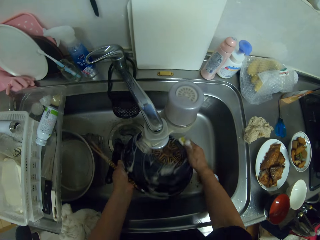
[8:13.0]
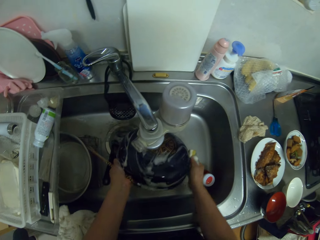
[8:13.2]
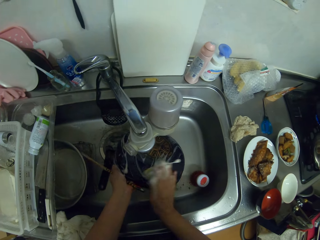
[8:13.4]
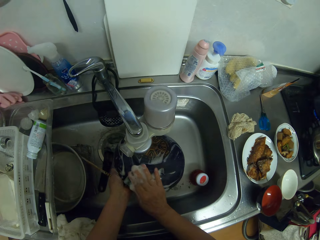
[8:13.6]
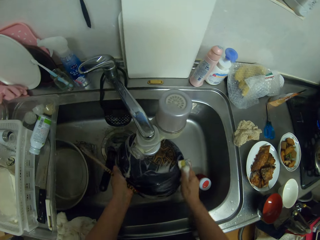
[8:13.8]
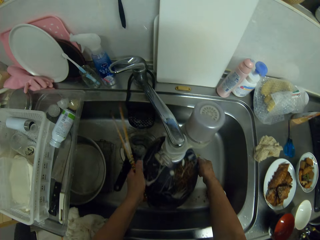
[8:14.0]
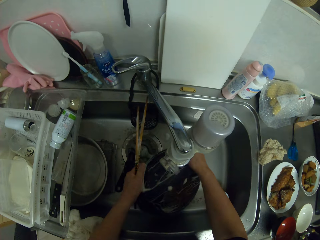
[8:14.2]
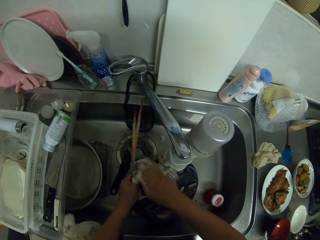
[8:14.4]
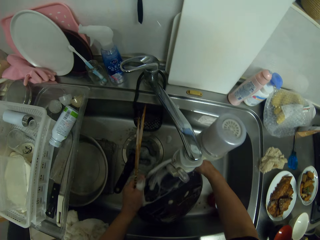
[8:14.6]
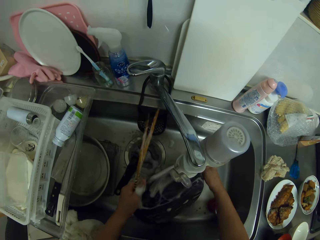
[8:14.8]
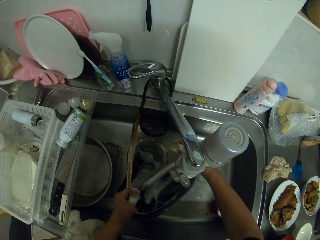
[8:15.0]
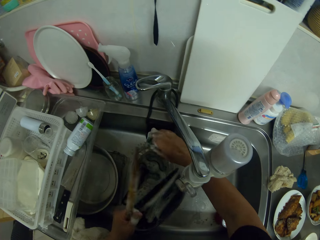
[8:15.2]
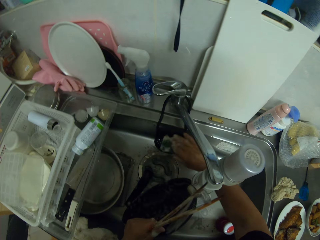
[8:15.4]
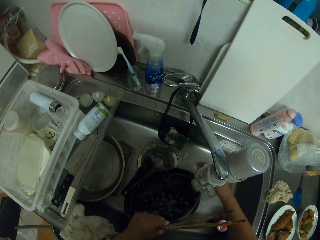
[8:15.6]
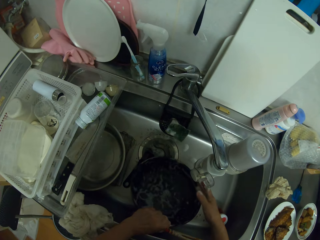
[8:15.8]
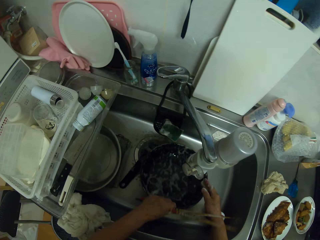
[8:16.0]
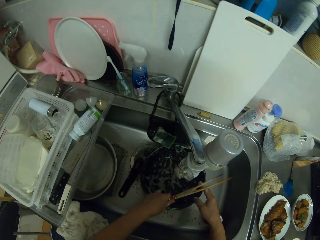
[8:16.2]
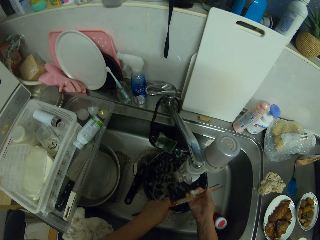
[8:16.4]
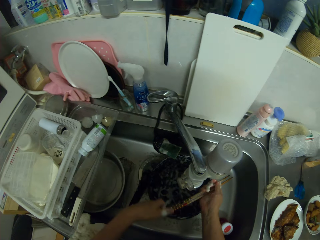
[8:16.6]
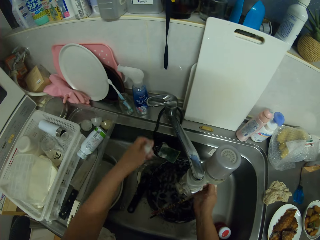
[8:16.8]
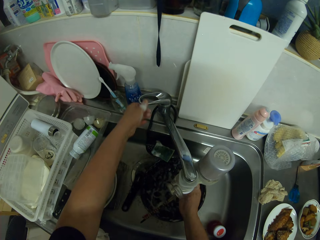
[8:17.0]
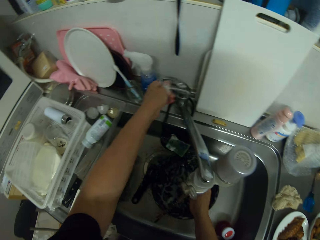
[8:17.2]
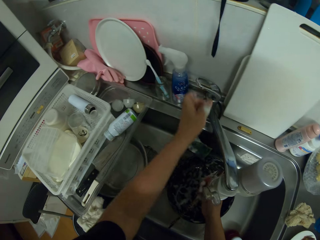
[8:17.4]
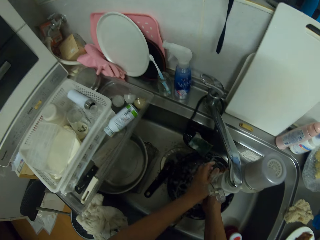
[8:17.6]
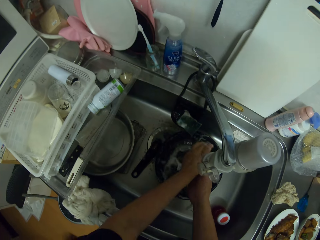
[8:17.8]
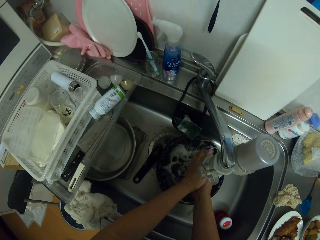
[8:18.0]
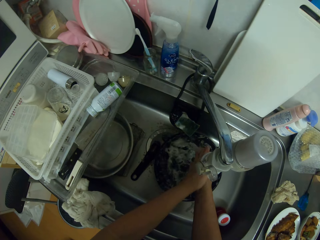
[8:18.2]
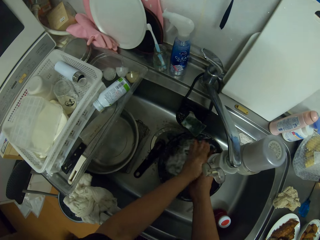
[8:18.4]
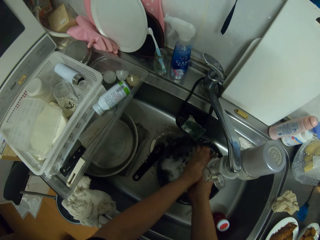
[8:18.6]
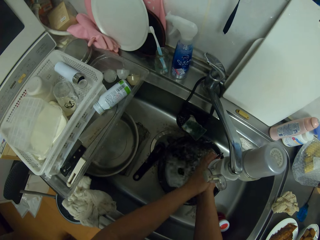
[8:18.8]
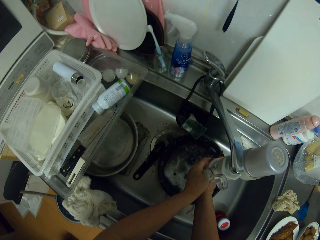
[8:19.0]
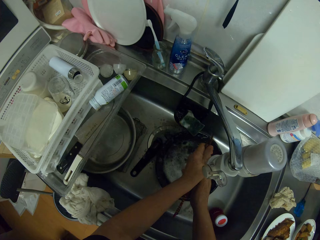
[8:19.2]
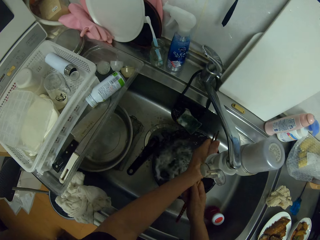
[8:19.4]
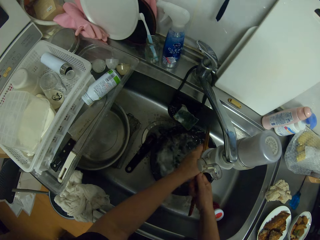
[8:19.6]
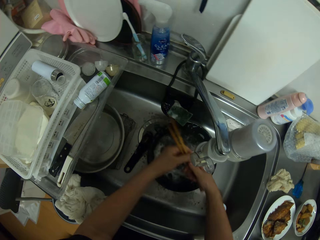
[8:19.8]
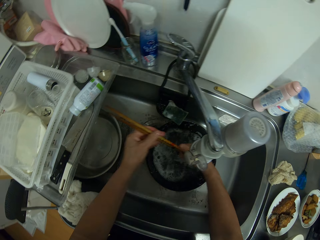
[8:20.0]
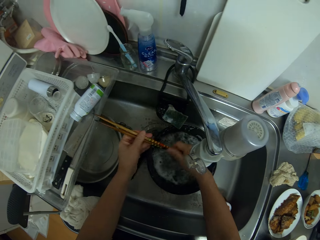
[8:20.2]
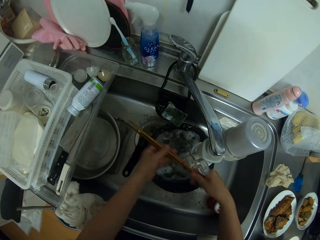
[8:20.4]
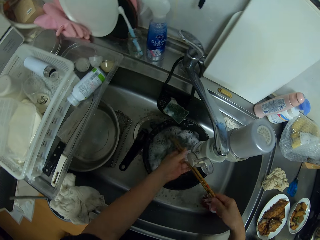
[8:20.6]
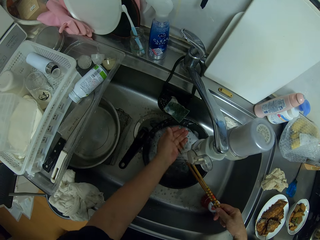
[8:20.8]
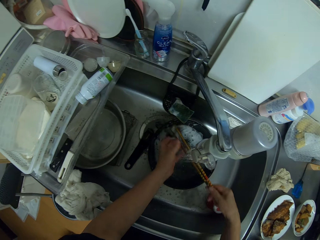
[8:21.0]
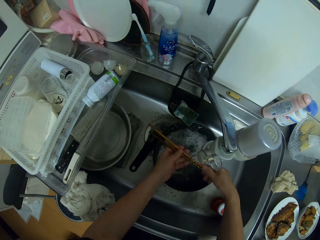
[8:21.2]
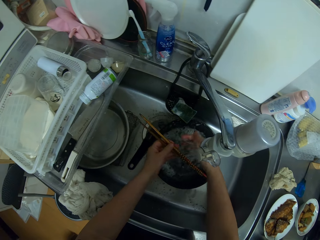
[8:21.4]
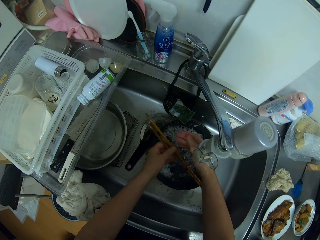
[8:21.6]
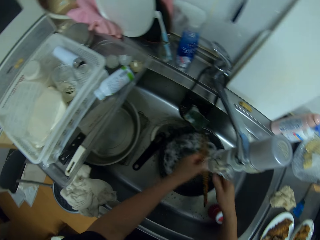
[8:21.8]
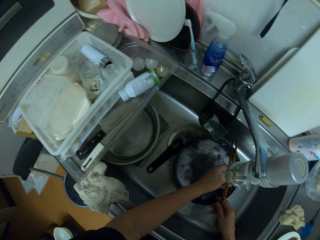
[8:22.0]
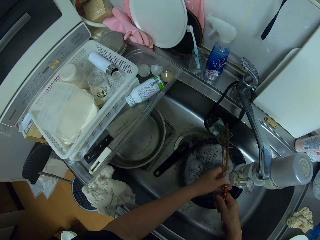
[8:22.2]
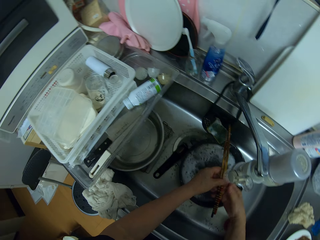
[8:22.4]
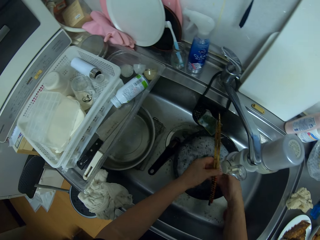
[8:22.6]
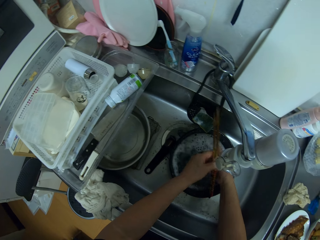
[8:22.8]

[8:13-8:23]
The camera wearer opens the water tap. They rinse the chopsticks.

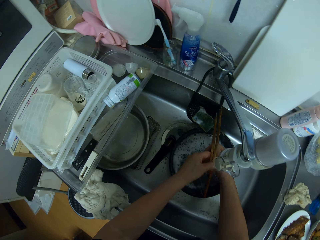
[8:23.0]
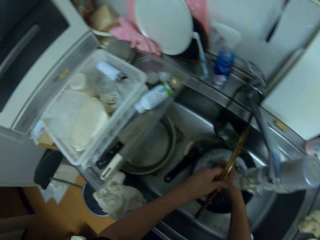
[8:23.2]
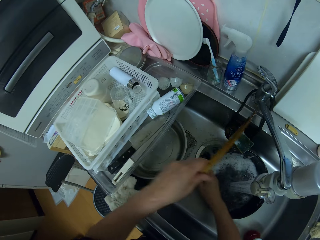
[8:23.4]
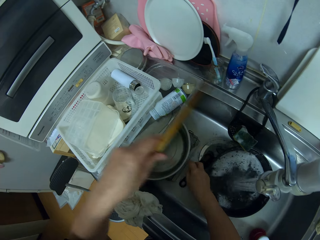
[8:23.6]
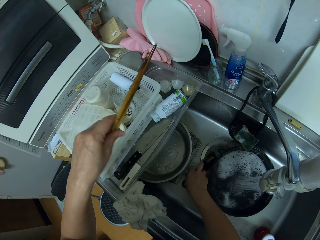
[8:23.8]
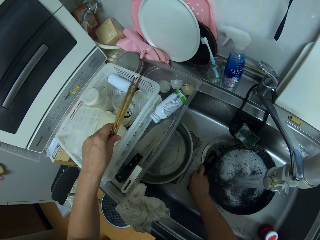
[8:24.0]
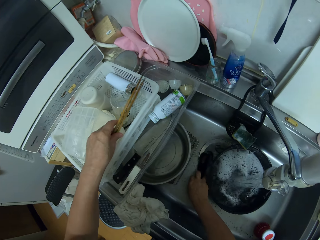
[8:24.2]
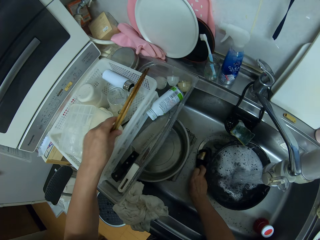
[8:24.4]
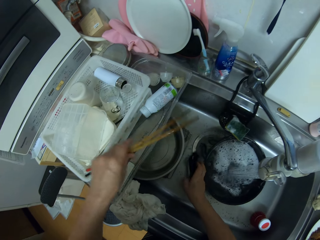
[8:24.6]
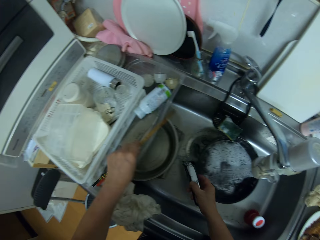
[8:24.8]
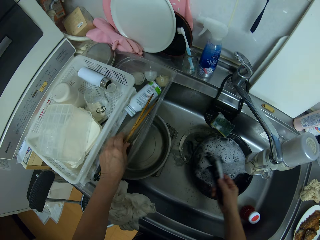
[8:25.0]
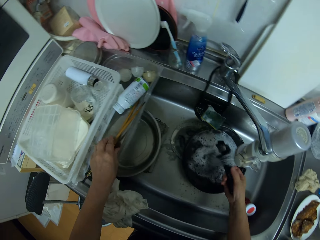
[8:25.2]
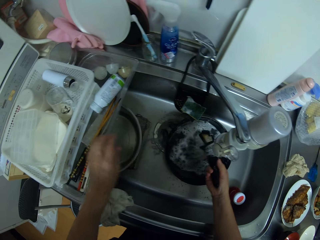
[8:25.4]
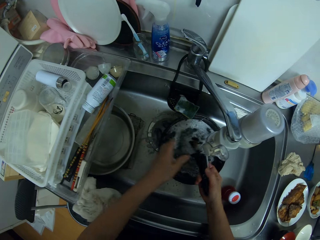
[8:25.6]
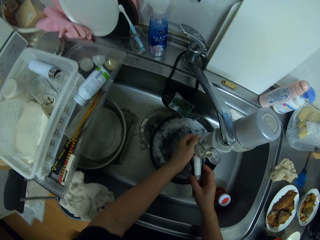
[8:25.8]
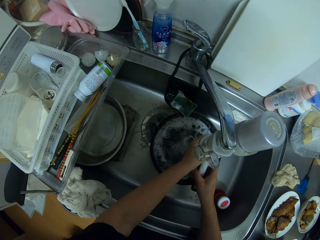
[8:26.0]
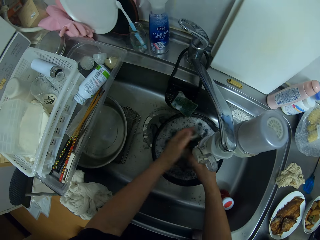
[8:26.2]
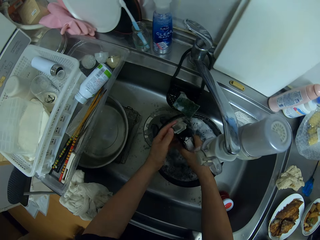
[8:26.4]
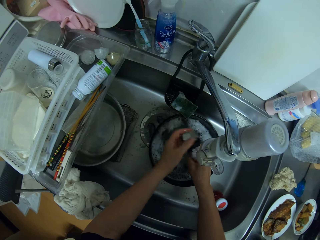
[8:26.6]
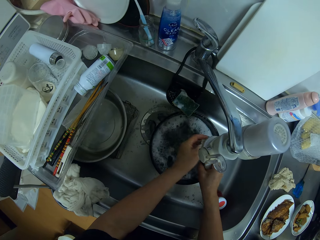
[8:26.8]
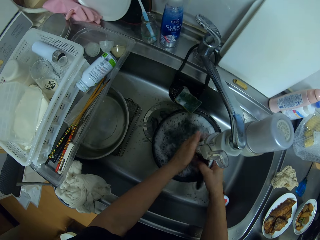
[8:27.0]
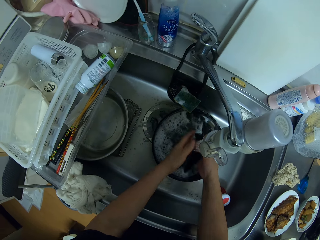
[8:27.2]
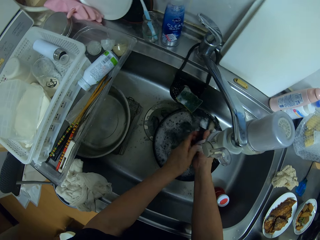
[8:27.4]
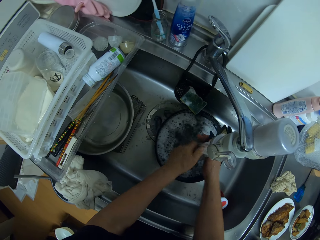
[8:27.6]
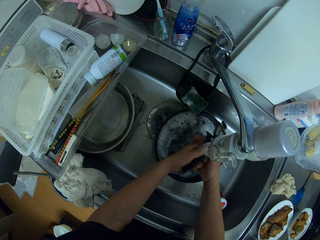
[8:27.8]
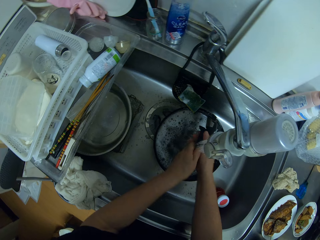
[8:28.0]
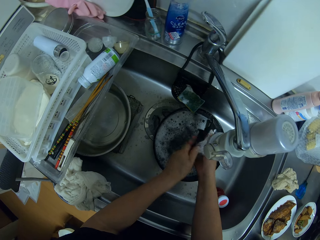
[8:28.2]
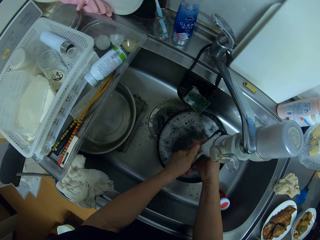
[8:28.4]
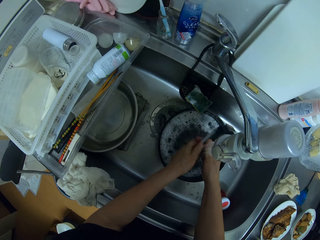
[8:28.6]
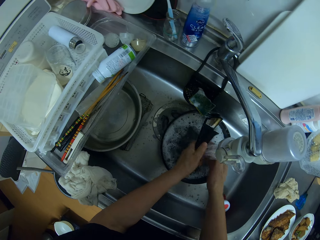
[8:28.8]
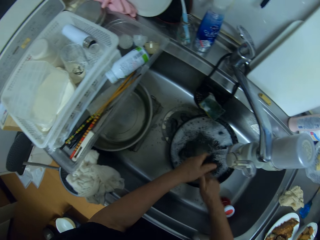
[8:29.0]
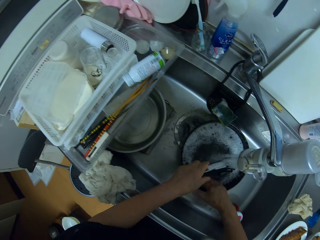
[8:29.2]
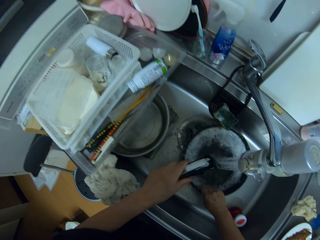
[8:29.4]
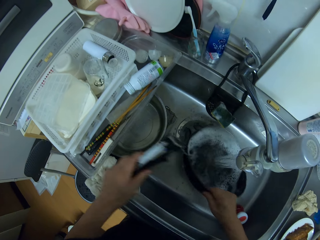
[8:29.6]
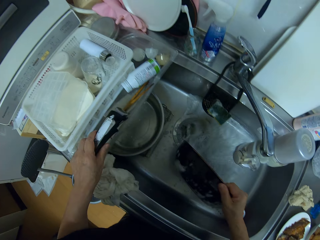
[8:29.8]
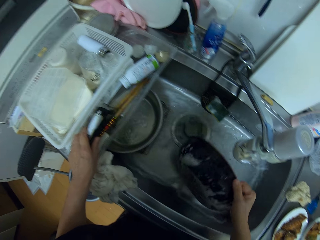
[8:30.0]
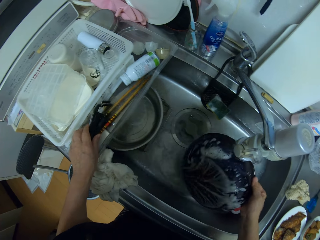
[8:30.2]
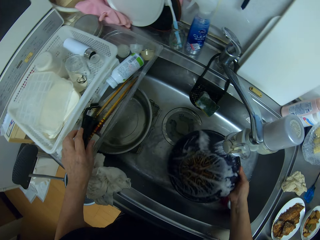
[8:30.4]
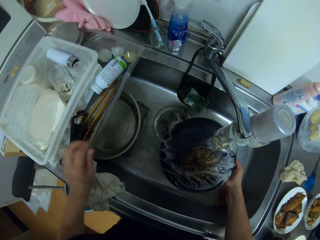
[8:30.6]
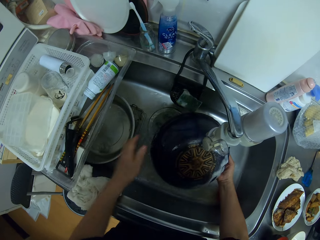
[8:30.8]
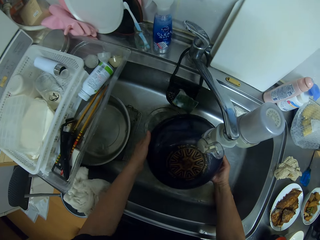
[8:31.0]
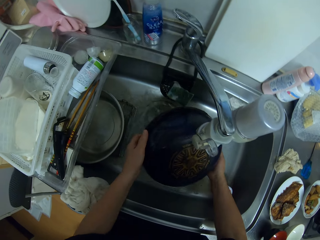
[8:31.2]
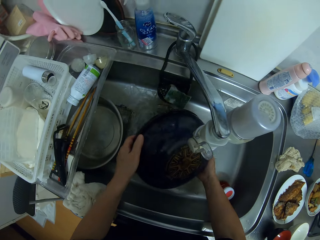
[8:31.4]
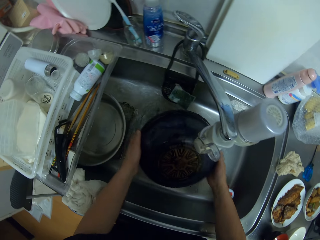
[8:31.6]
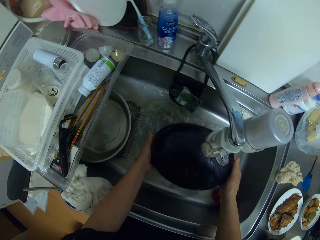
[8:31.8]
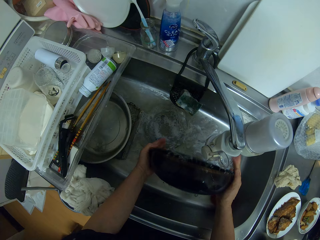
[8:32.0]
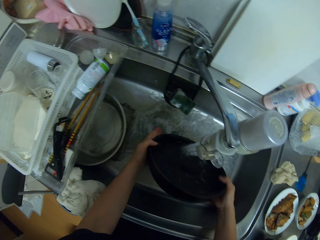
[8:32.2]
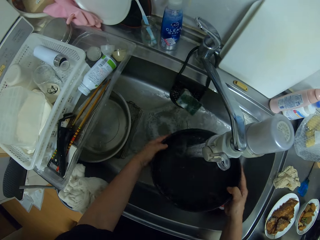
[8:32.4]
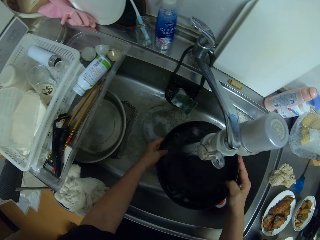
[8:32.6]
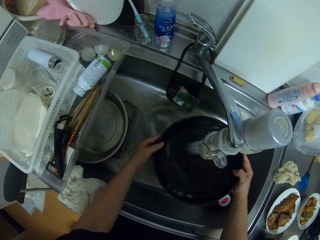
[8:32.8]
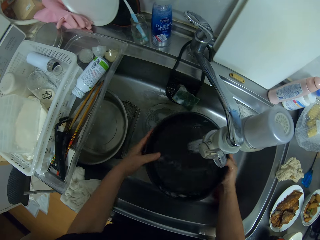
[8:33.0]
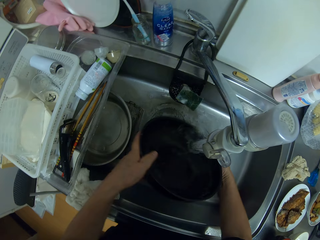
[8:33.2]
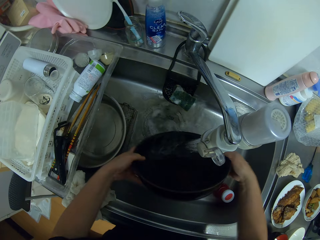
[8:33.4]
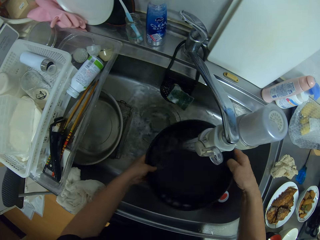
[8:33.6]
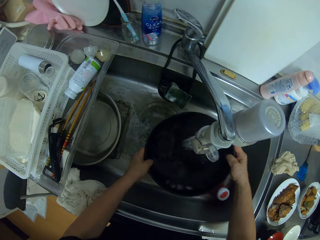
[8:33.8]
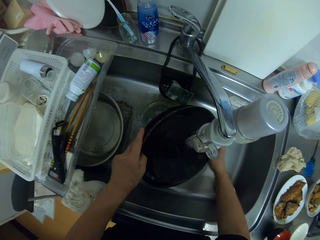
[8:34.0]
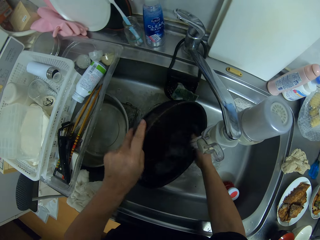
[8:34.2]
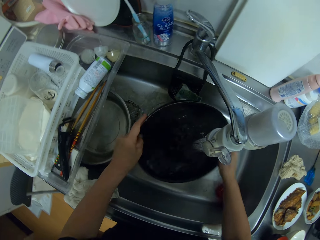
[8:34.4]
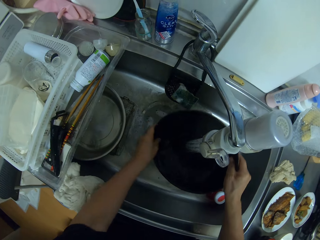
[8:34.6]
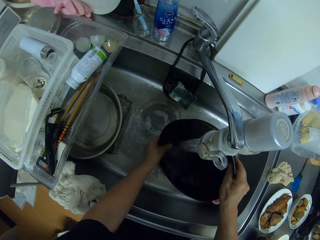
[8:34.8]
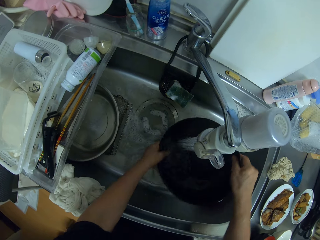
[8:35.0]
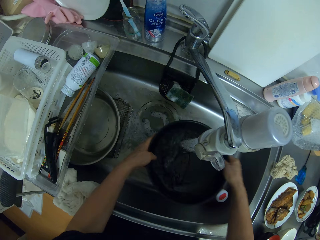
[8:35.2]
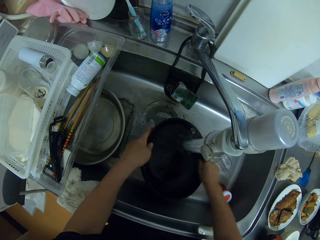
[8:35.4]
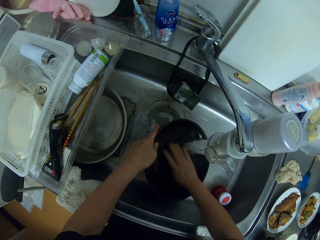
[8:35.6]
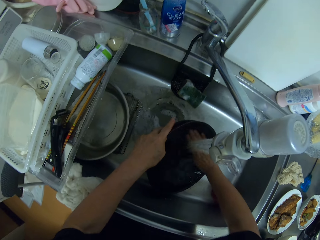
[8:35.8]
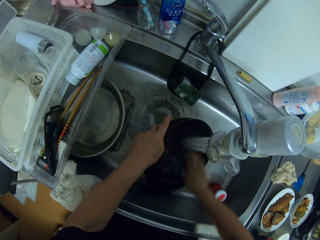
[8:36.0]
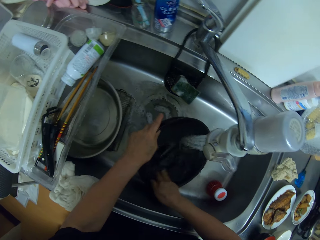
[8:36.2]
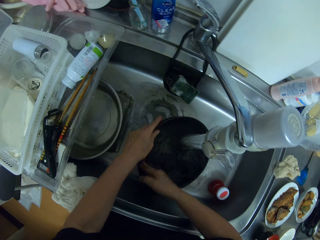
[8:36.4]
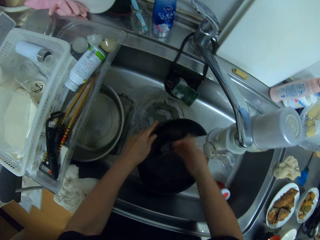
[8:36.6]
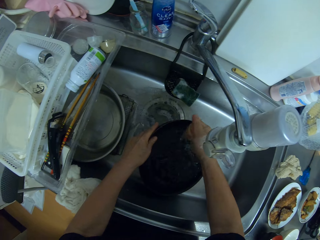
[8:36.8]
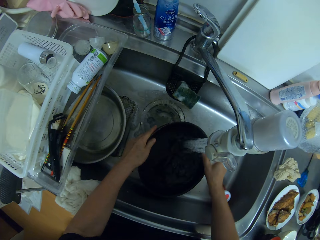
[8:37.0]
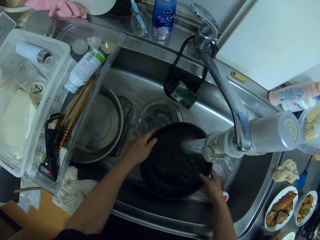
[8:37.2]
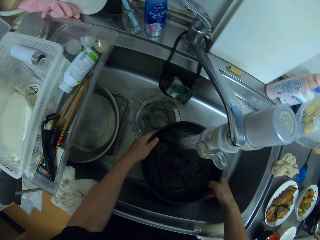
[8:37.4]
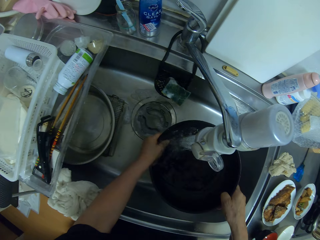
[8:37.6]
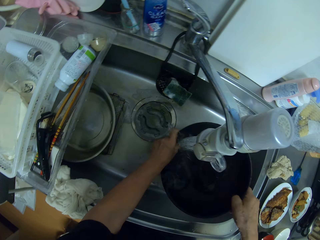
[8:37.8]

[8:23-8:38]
The camera wearer puts the chopsticks in the utensil rack. They rinse the pan's handle or grater. They rinse the frying pan.
